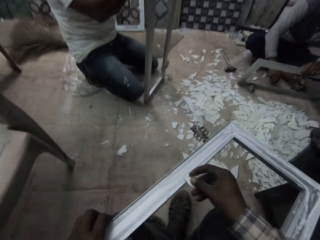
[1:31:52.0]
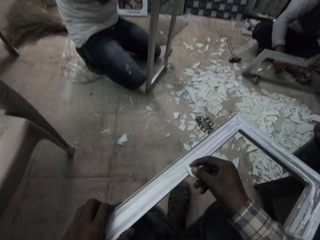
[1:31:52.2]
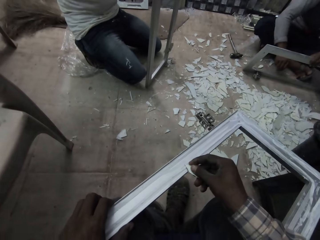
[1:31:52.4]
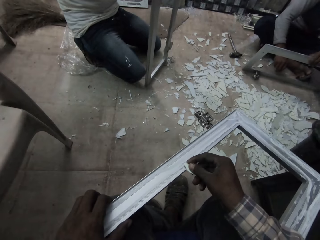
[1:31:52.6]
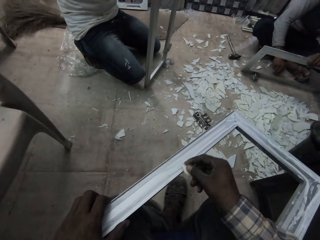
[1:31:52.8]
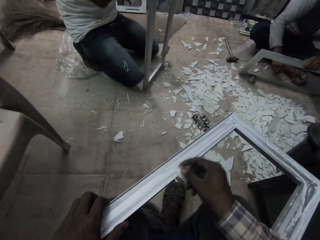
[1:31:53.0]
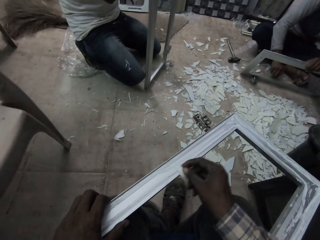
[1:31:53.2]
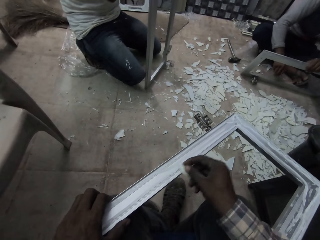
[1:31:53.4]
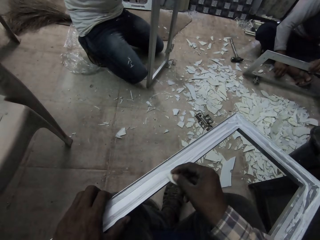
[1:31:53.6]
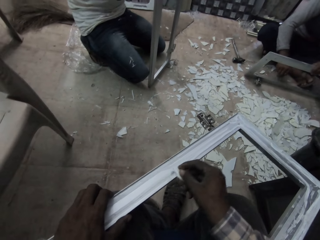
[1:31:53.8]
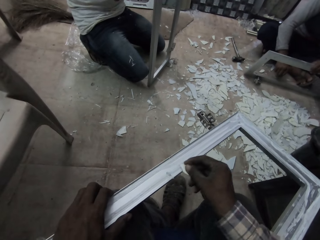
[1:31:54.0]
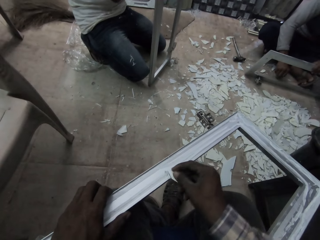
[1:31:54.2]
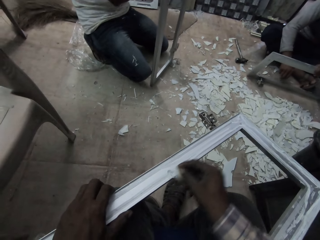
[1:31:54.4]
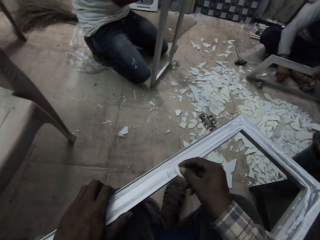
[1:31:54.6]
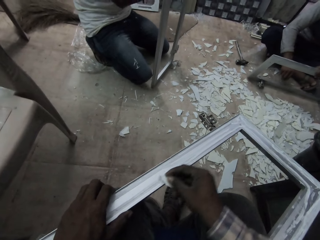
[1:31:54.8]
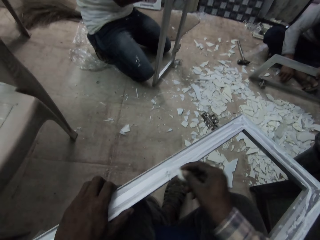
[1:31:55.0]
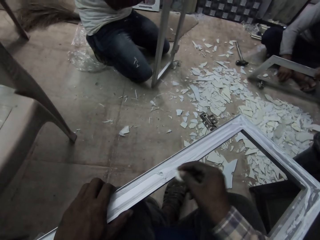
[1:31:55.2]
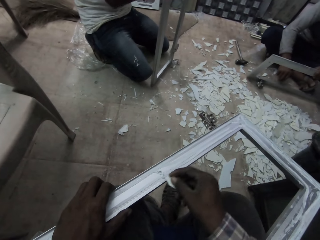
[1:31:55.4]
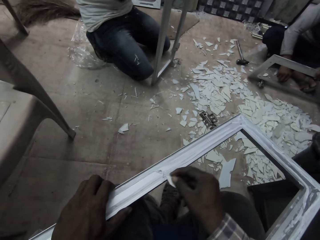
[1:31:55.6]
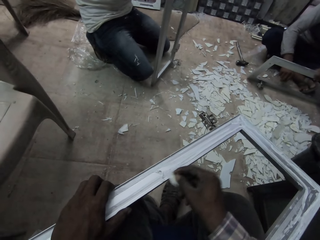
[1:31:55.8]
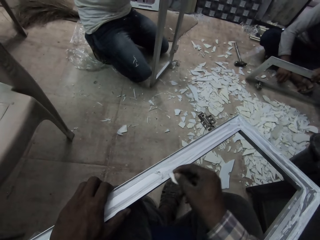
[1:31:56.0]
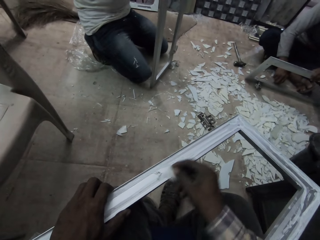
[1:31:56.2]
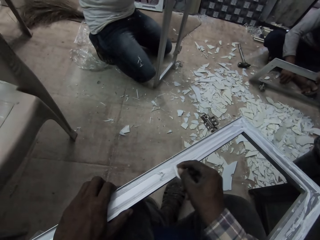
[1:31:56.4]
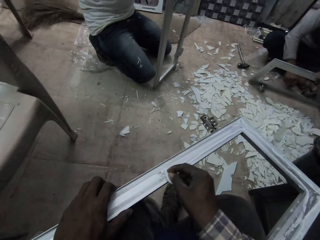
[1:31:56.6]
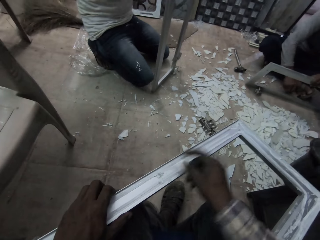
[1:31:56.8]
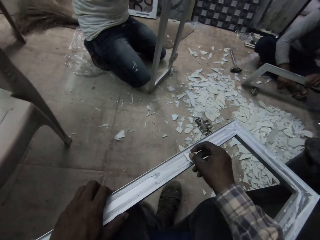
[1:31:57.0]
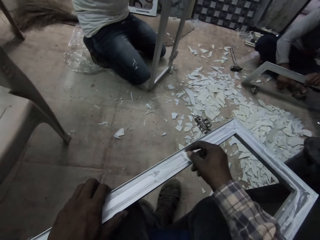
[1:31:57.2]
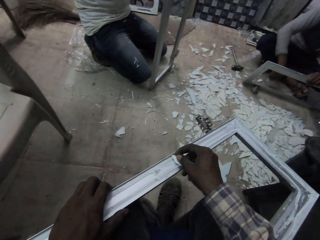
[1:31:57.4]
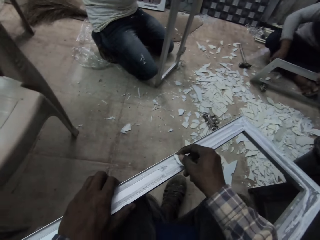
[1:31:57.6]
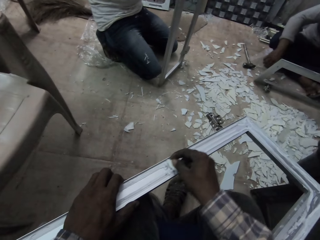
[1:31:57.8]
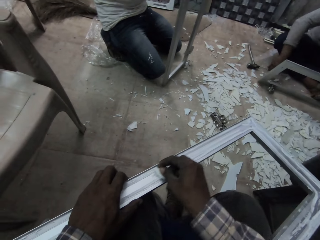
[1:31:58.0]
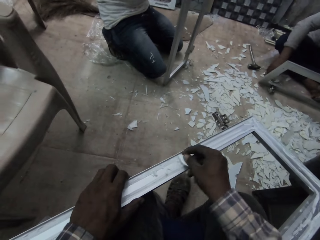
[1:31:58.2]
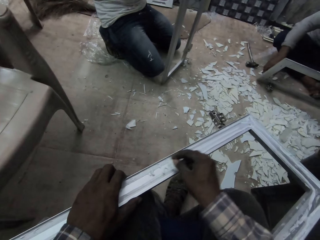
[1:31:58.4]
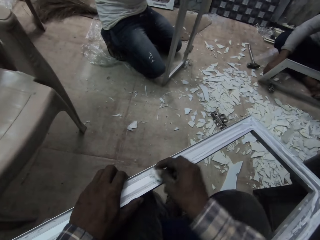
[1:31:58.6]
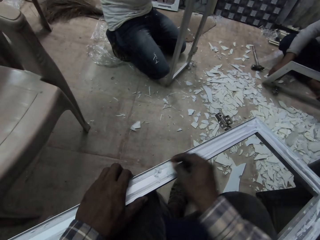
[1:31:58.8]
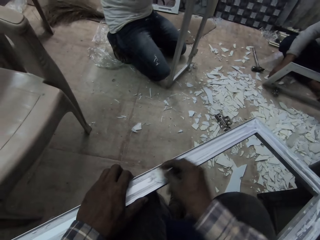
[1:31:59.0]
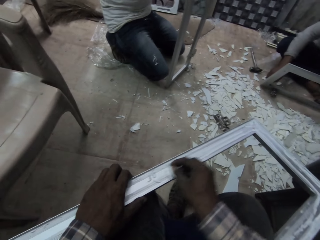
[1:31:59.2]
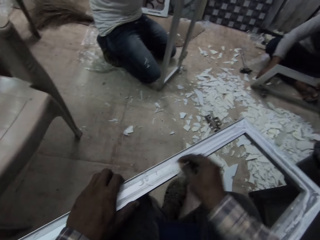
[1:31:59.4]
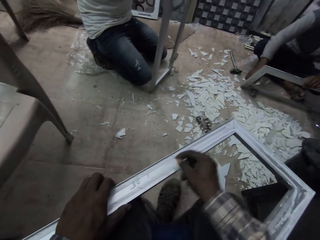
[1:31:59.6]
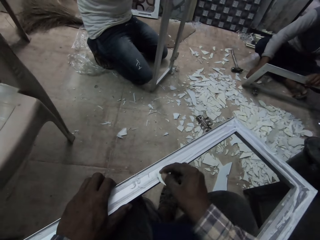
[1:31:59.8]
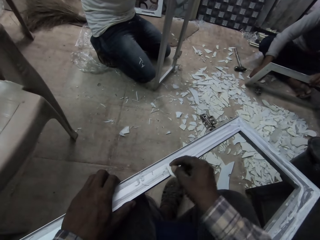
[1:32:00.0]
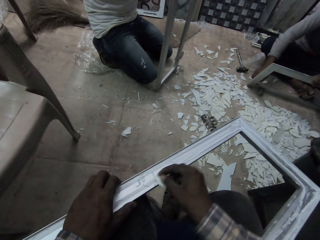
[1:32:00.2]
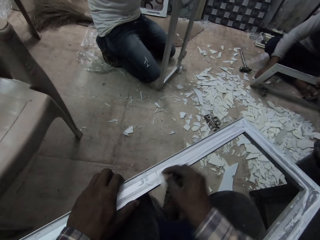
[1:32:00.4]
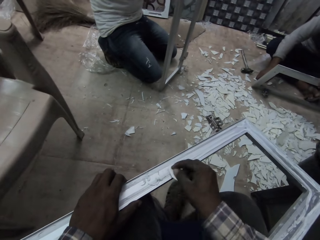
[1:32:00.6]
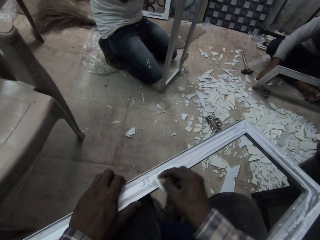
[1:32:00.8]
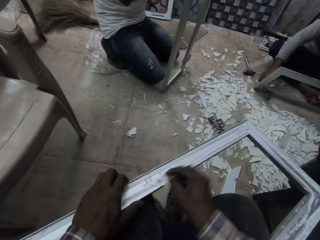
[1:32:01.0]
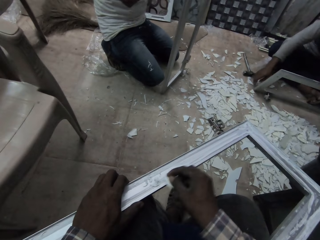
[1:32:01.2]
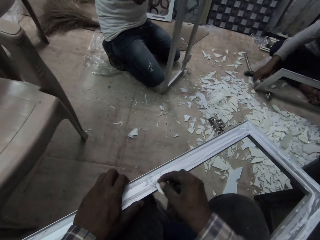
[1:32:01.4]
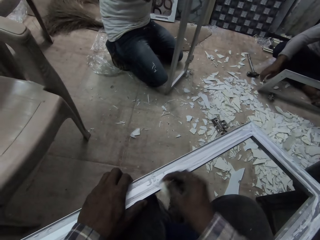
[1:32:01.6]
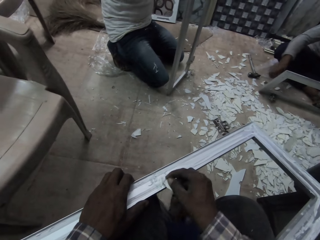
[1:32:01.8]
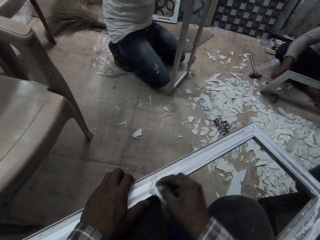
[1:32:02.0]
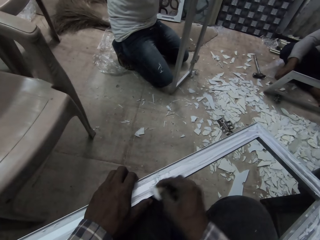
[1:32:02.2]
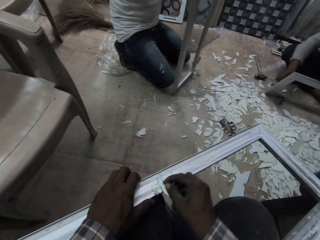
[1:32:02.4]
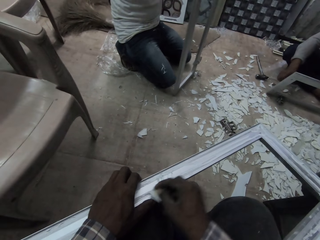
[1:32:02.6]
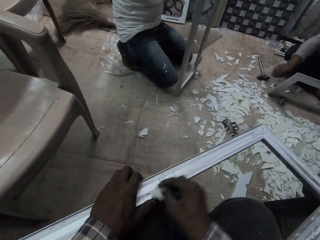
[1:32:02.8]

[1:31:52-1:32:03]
The camera wearer scrapes the rectangular metal frame with the piece of asbestos in his right hand.

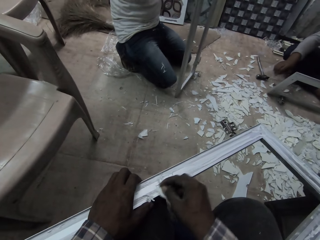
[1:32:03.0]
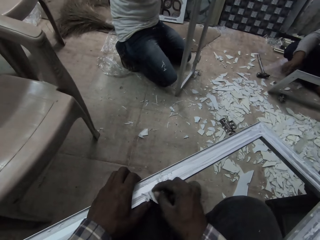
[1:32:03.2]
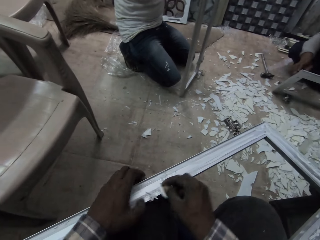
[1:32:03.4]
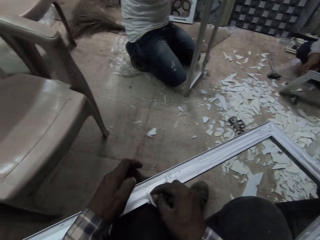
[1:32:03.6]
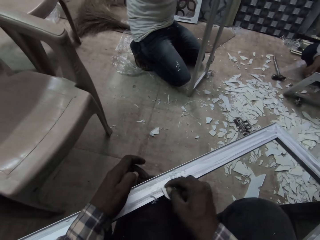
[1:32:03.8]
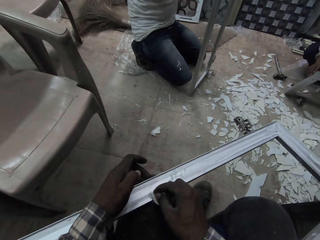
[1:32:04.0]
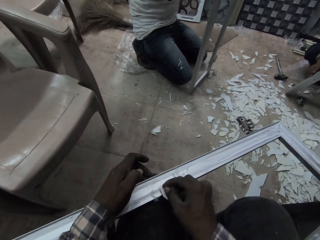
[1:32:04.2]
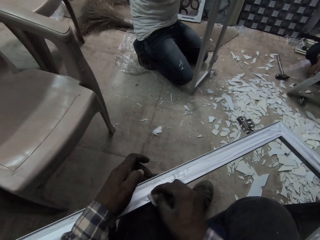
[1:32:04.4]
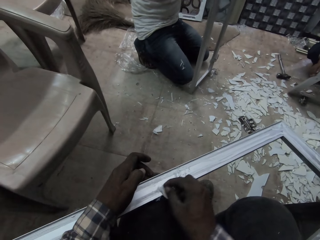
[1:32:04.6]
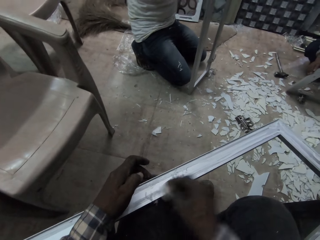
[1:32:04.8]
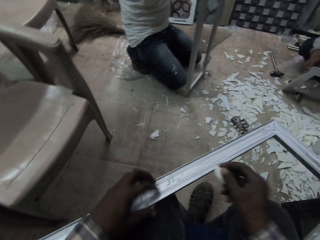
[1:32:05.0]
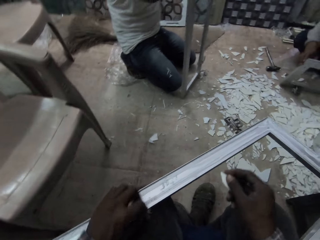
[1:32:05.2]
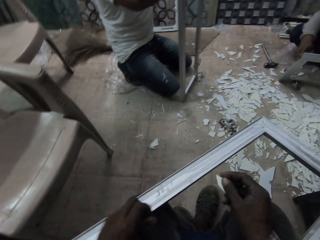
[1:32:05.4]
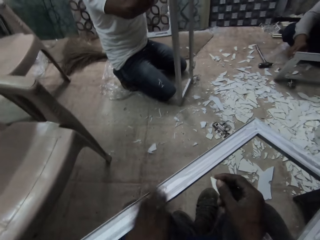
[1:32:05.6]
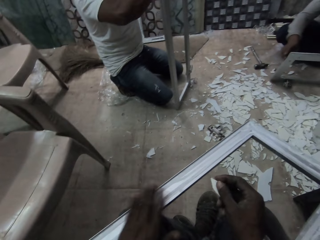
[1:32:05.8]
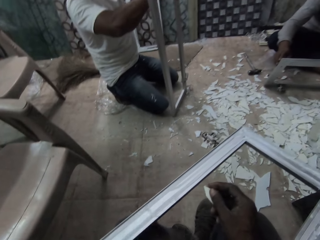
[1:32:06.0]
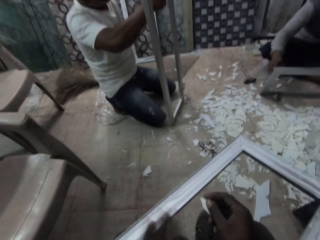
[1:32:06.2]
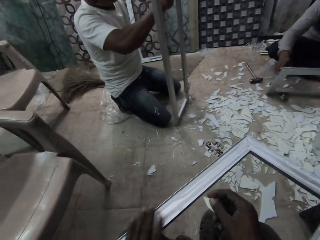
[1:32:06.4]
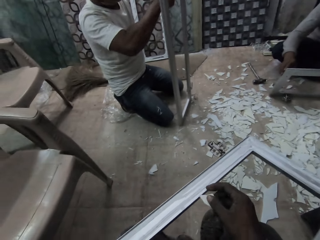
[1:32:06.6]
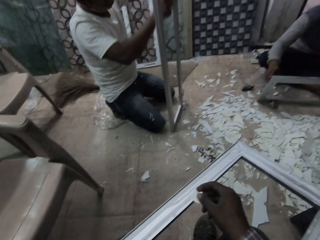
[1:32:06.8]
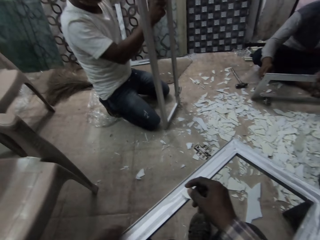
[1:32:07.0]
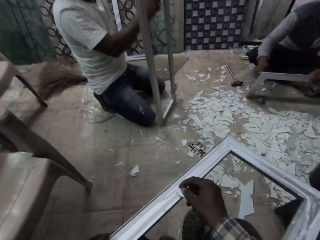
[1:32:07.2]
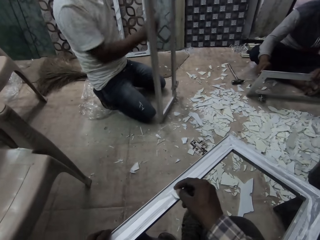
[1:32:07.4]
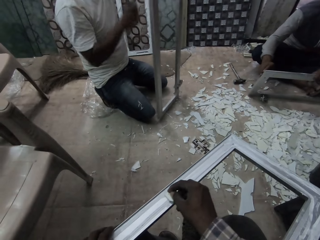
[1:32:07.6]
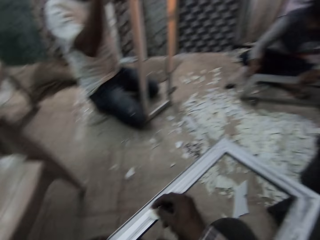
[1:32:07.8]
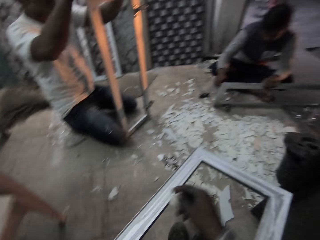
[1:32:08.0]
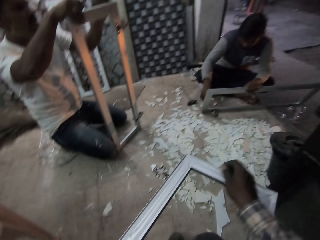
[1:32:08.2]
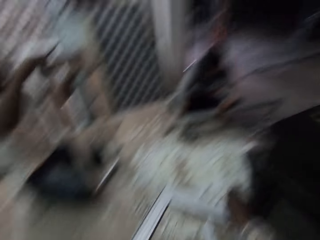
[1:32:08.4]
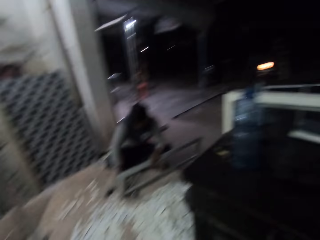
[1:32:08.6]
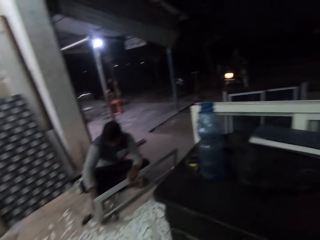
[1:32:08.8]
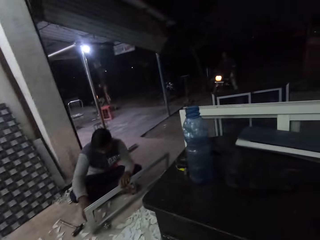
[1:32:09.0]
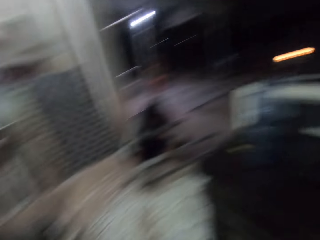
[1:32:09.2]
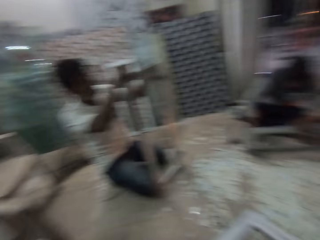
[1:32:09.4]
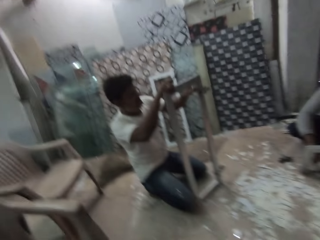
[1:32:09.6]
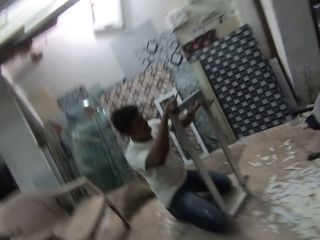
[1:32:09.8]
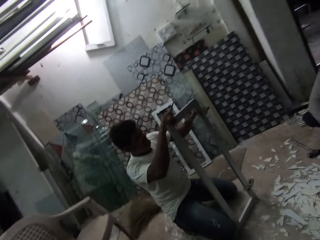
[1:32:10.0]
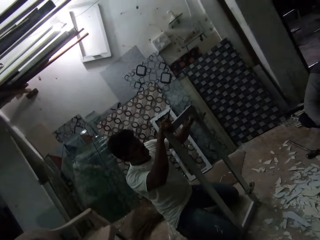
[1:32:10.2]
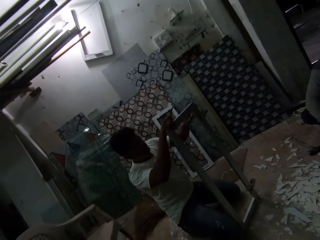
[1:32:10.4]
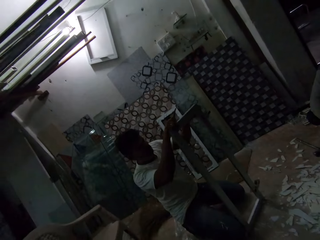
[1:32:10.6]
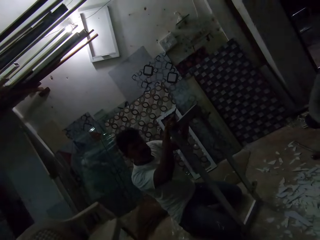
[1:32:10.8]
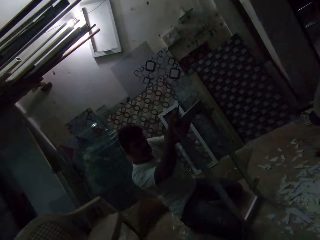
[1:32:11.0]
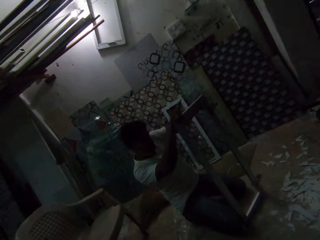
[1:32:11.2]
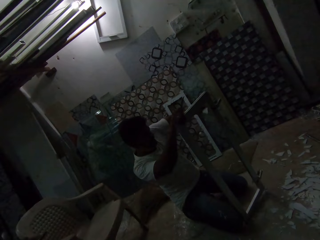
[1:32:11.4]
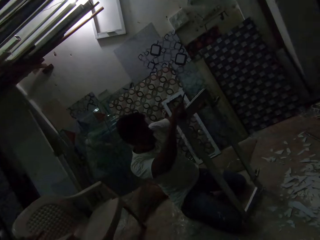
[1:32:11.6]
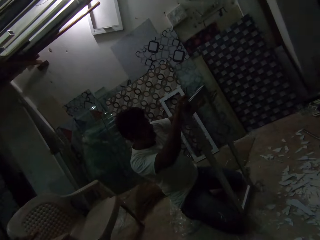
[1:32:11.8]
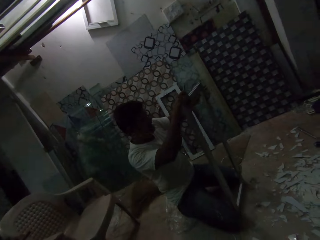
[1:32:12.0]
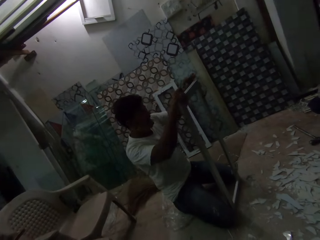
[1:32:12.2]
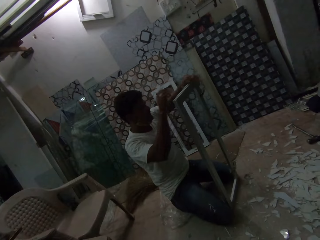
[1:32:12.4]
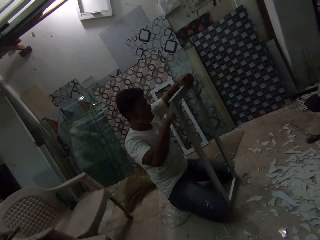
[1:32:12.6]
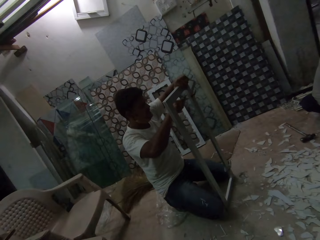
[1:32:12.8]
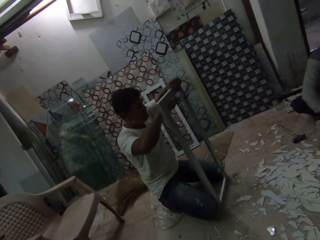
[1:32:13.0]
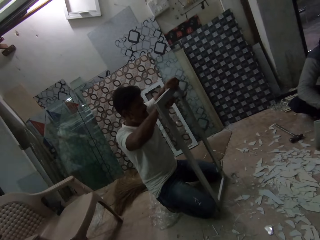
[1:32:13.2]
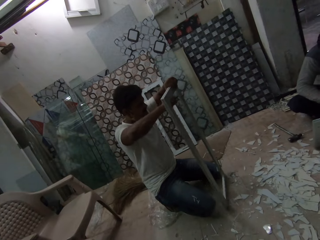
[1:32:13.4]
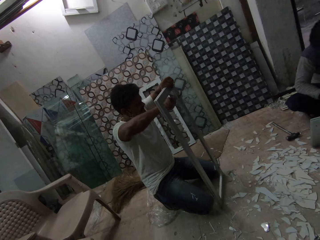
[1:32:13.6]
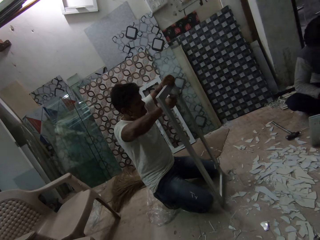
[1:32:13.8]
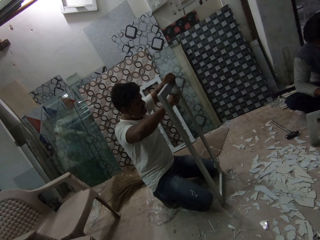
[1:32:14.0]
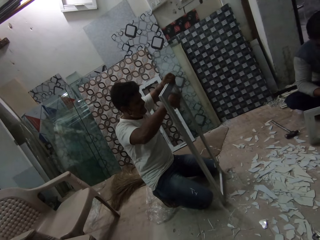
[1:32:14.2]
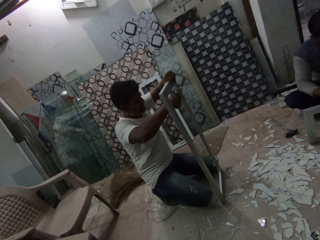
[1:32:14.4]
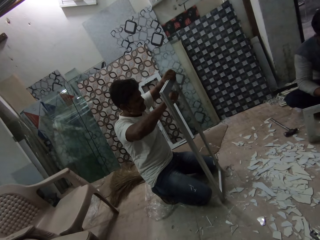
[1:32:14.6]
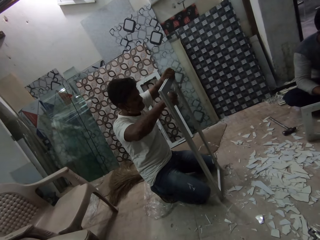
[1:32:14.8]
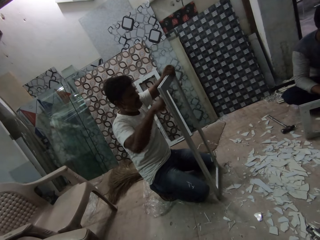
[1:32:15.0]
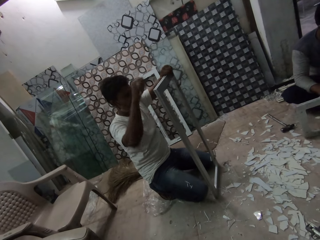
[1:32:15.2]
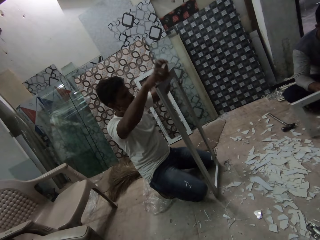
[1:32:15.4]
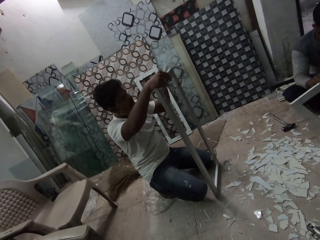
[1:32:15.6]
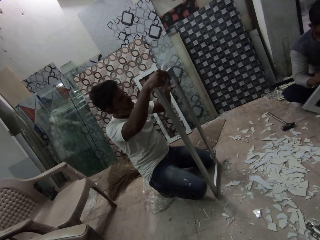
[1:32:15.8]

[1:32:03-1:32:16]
The camera wearer picks some plastic wrapping from the rectangular metal frame with his left hand. He dusts the rectangular metal frame with his left hand. A man peels the rectangular metal frame with the piece of asbestos in his right hand. The camera wearer looks around. The man peels plastic wrapping on the rectangular metal frame with his left hand. The man makes the frame. He scrapes the rectangular metal frame with the piece of asbestos in his right hand.
